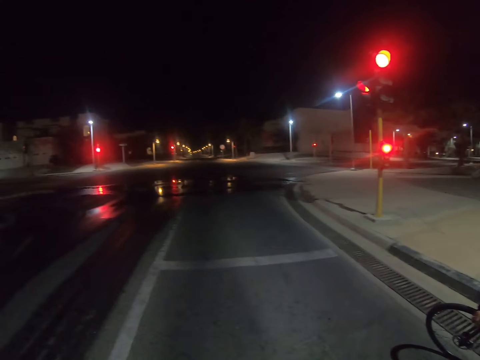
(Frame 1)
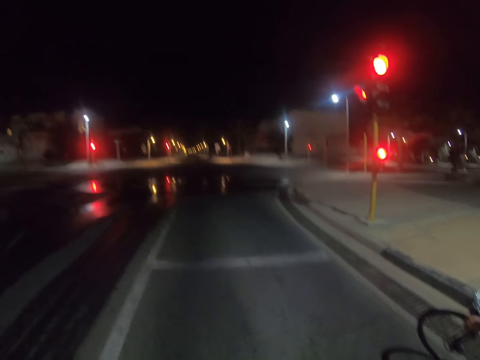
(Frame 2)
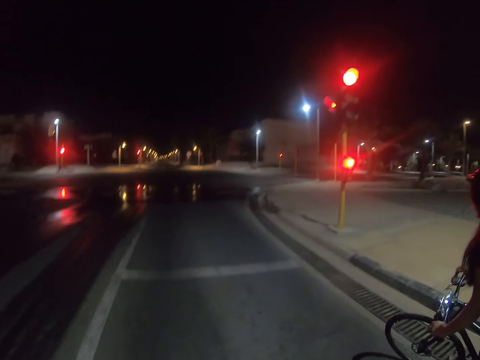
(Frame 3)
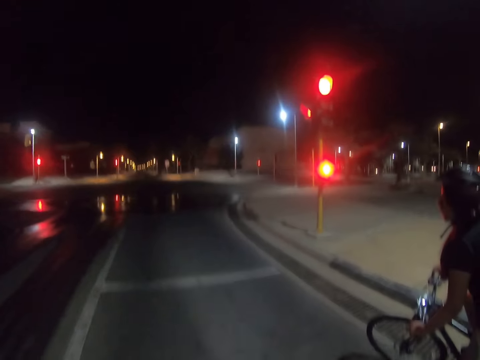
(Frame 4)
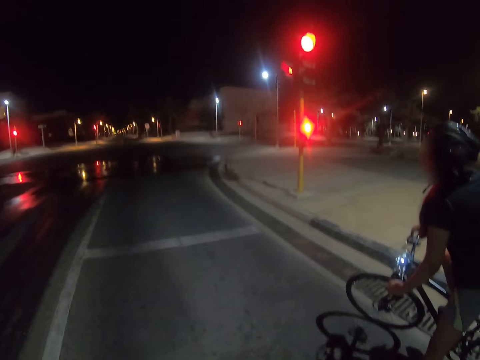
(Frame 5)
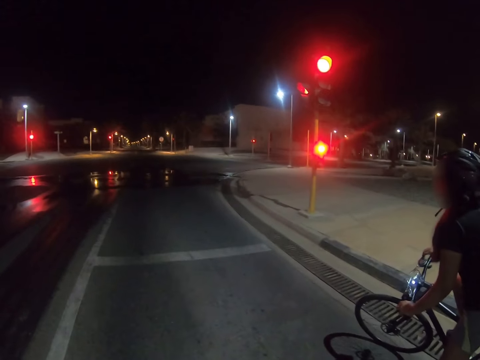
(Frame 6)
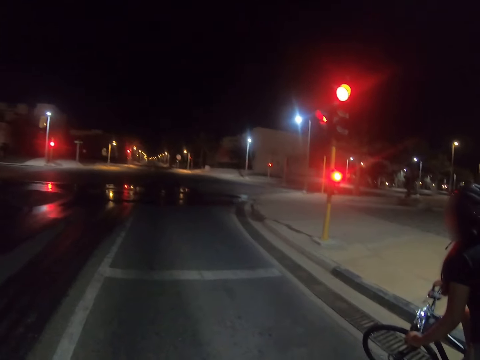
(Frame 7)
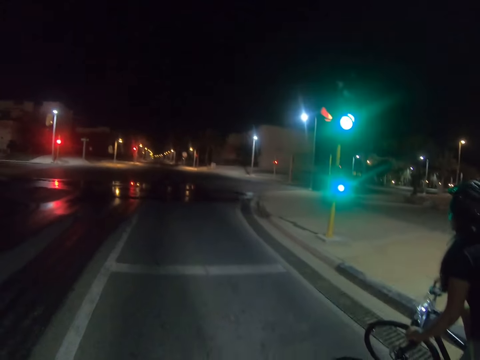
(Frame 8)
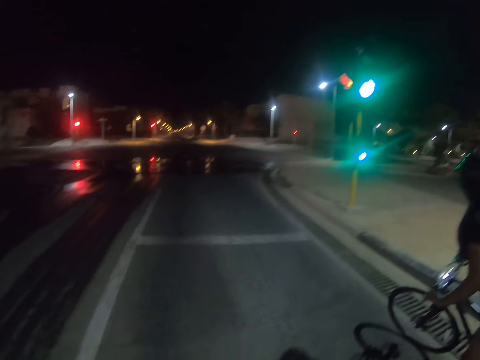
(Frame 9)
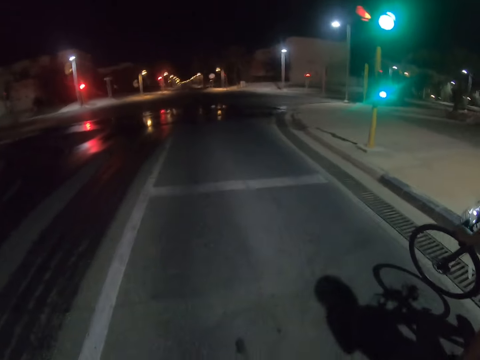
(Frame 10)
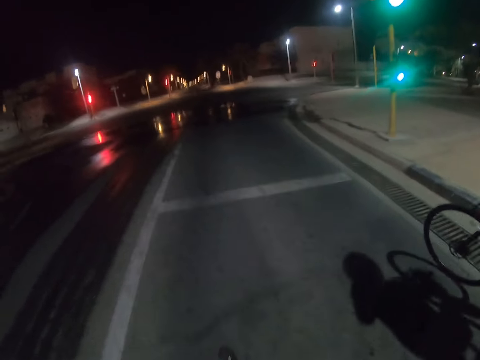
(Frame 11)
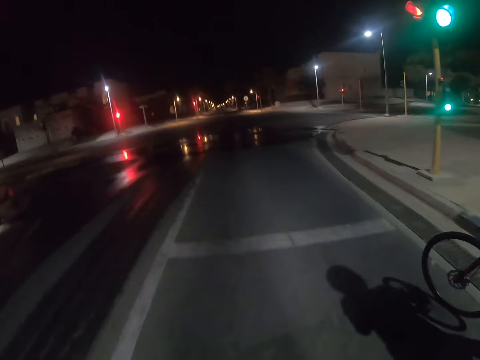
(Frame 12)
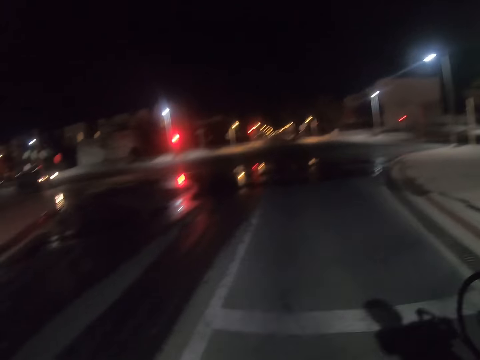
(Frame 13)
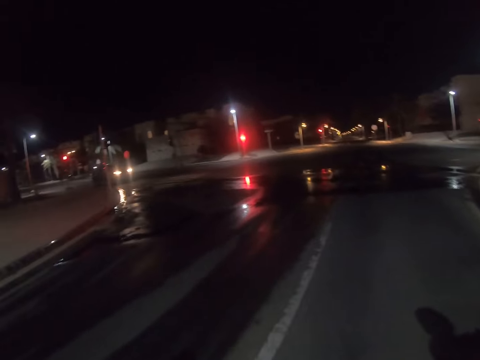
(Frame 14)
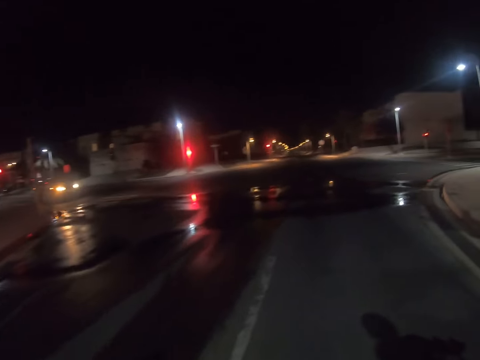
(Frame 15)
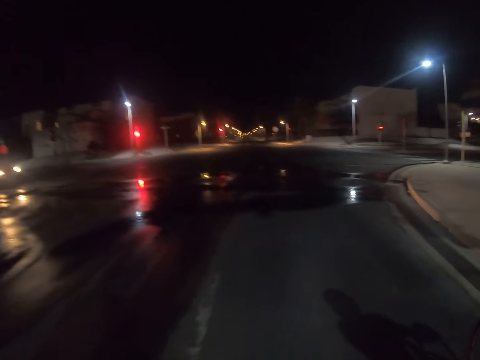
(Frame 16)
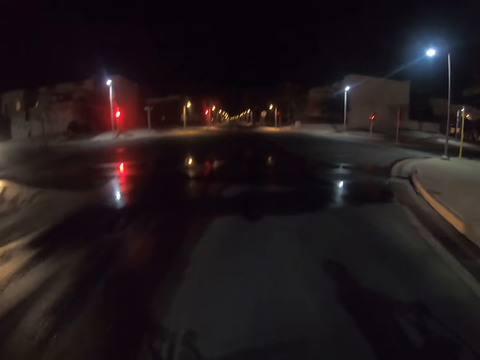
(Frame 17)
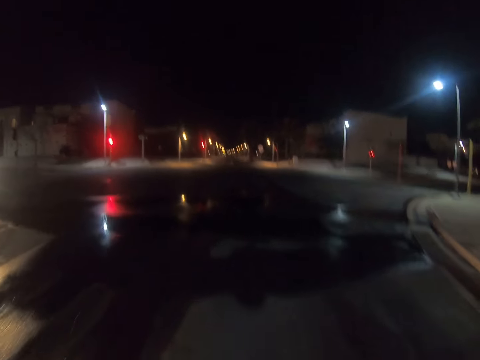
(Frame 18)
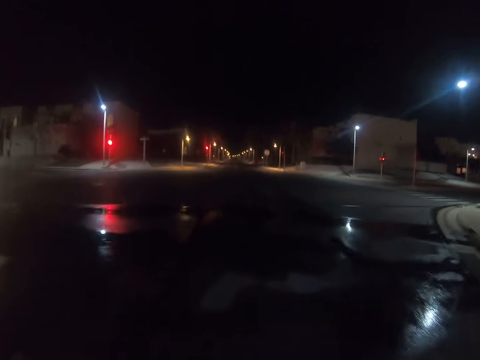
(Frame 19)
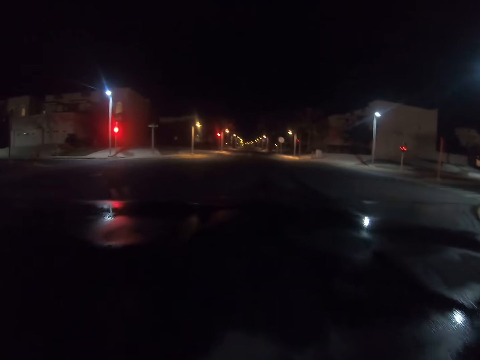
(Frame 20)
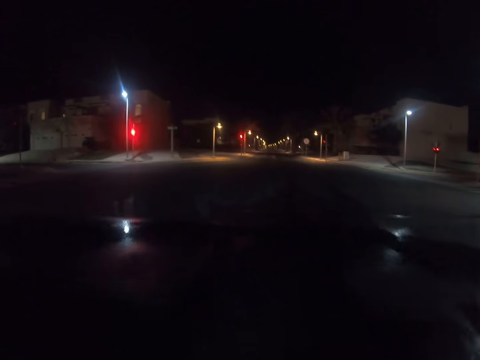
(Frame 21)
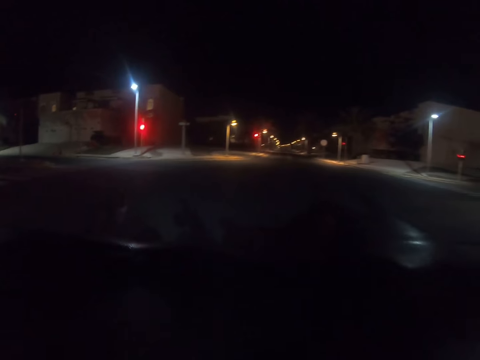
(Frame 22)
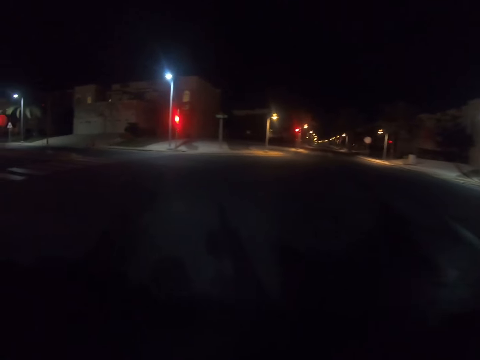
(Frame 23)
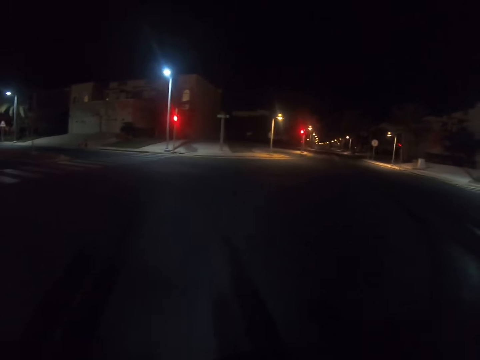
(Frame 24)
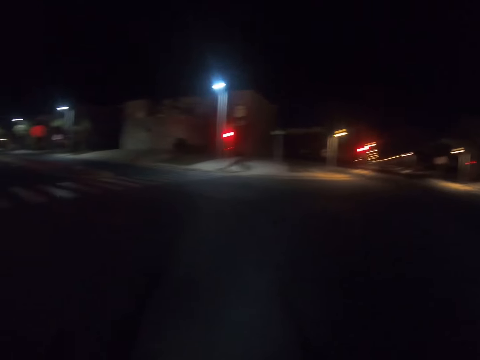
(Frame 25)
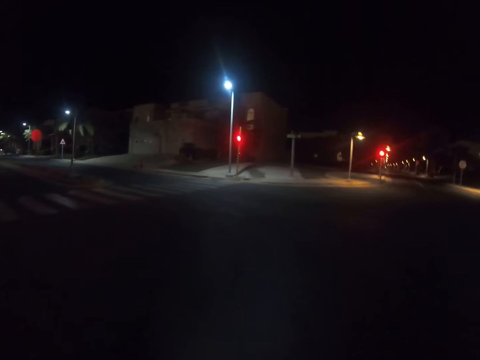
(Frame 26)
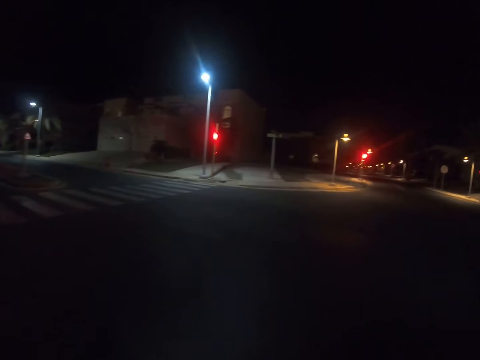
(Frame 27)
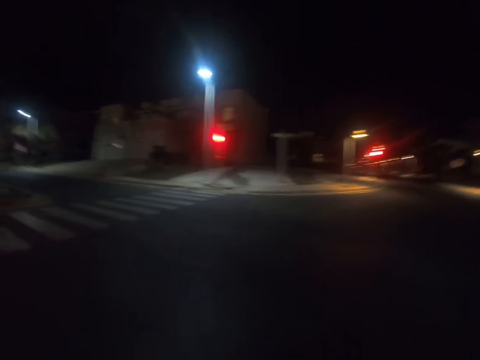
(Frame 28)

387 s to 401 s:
A woman cycles the bike on the road. The camera wearer cycles on the road.

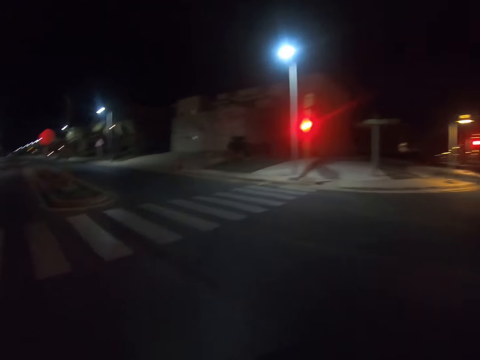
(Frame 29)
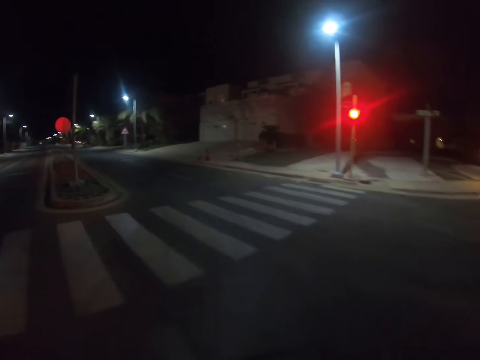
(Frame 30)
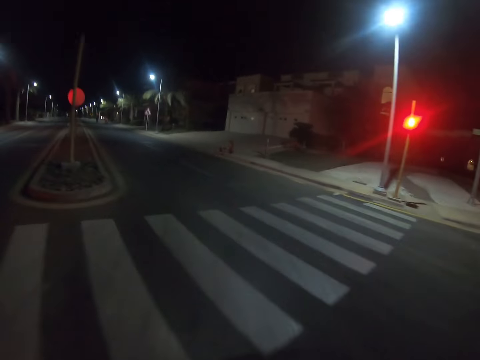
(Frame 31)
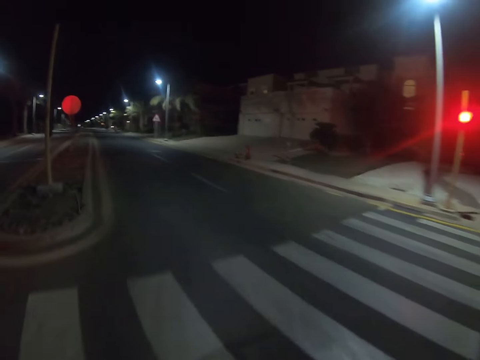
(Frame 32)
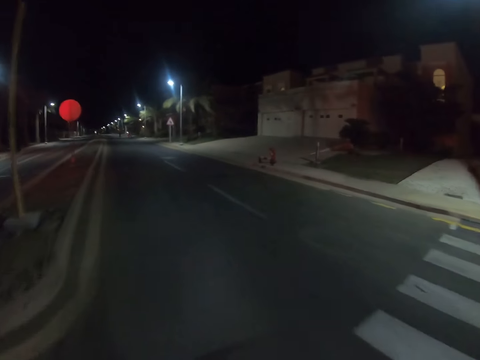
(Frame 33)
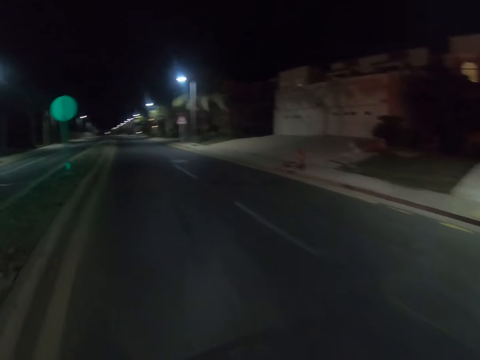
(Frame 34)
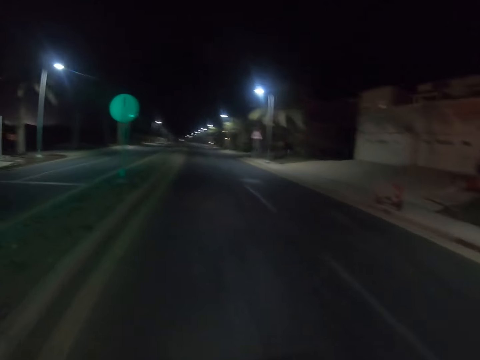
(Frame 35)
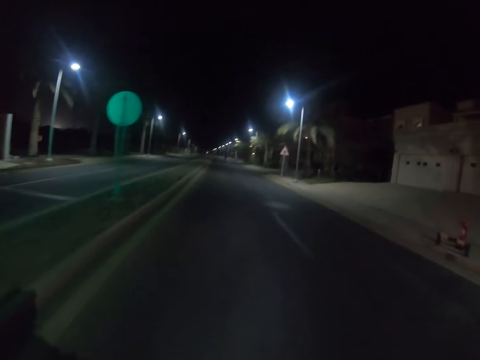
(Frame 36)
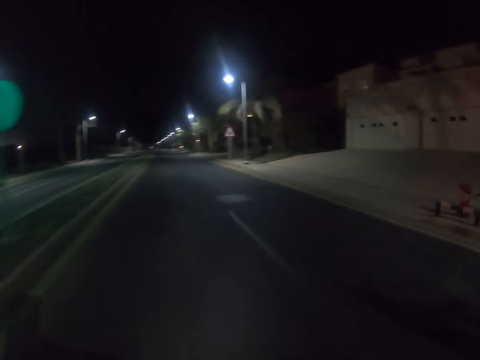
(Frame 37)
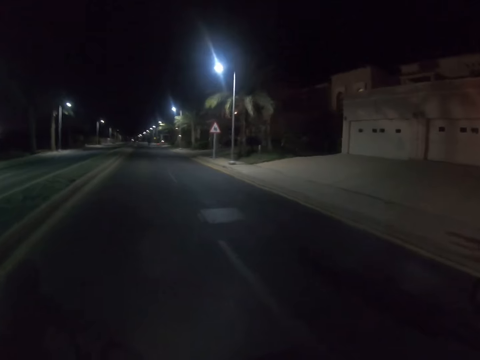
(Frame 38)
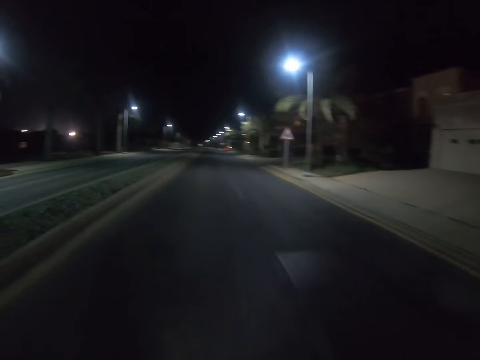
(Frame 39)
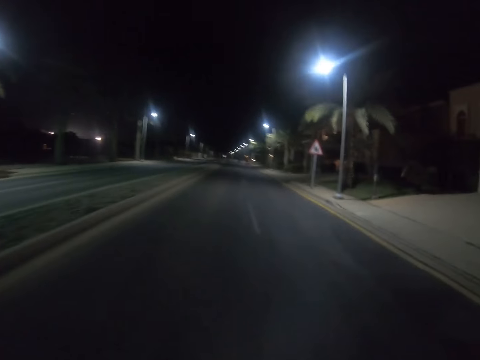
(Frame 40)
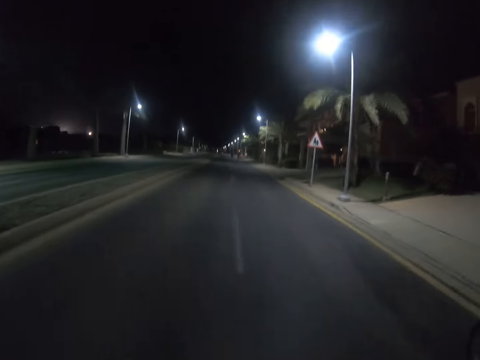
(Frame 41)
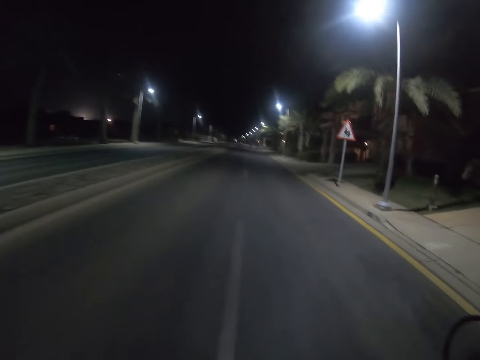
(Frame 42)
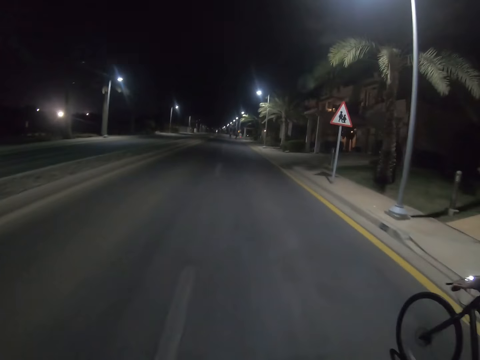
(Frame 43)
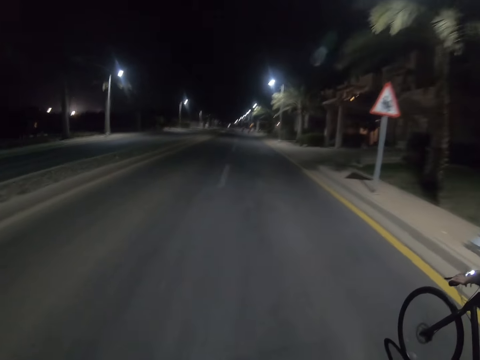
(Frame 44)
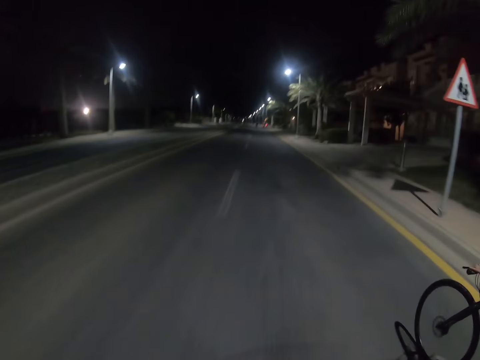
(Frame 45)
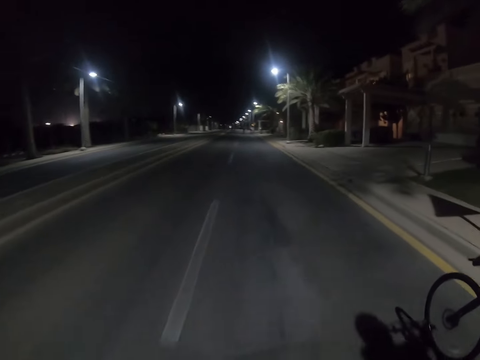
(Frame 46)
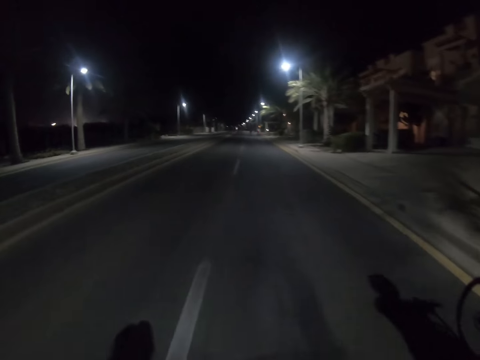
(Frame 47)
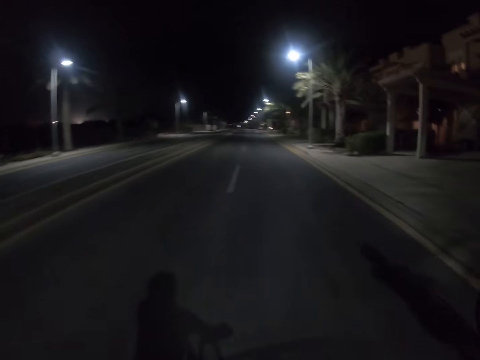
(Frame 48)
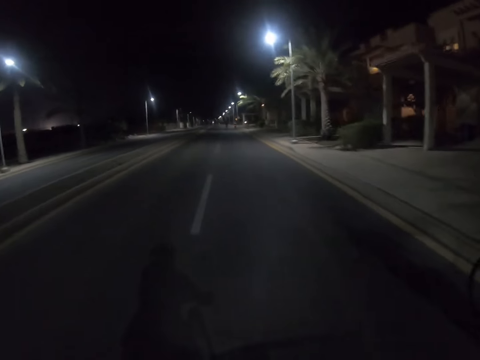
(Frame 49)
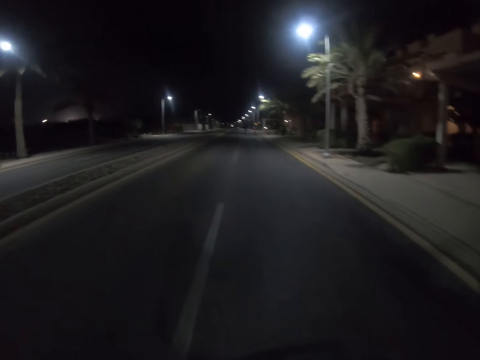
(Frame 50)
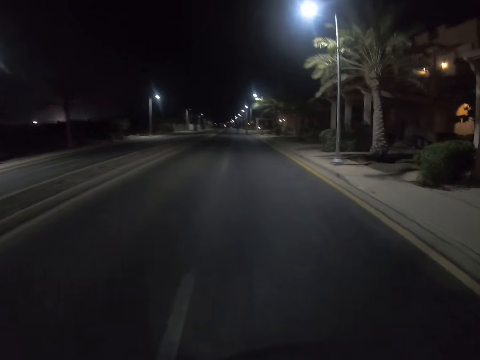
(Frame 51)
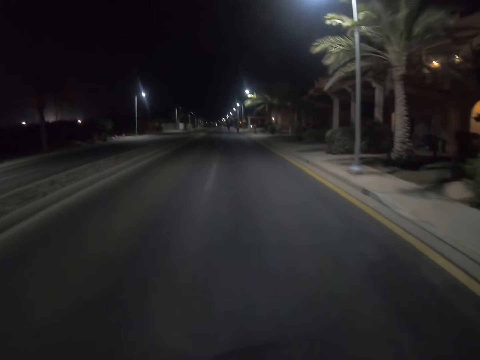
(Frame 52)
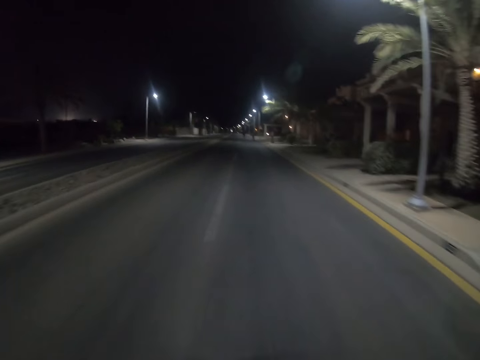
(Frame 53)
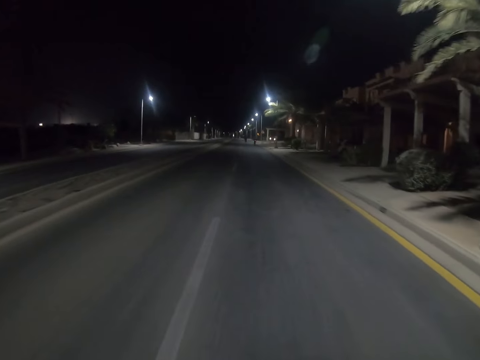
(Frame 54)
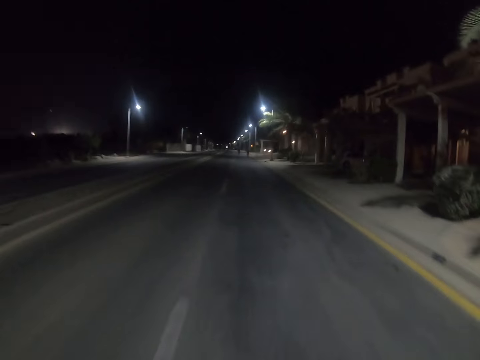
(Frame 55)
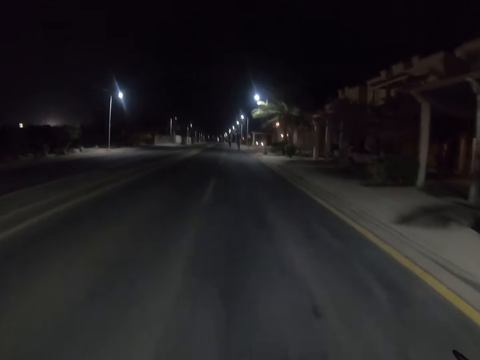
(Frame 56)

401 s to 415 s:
A woman turns left on the road. The woman cycles the bike on the road. The camera wearer turns left. They cycle on the road.
